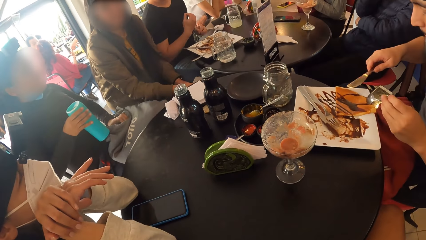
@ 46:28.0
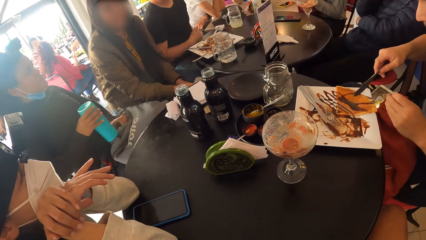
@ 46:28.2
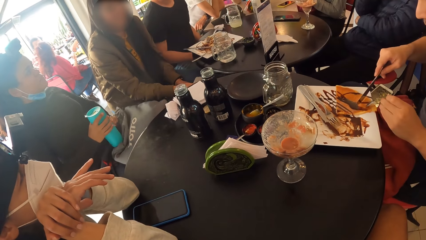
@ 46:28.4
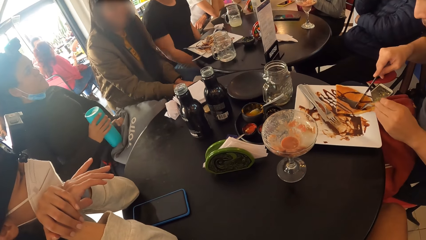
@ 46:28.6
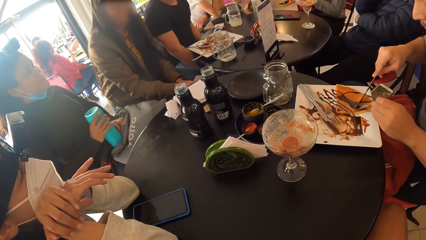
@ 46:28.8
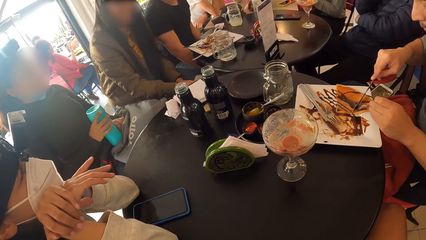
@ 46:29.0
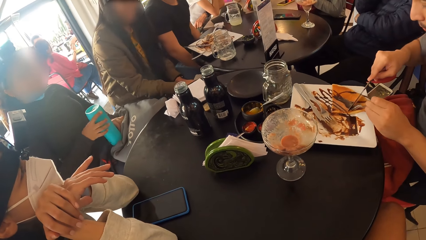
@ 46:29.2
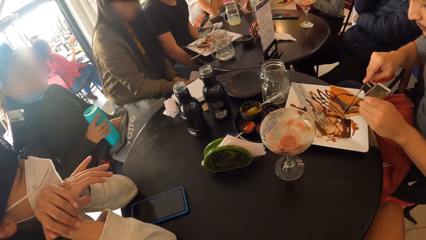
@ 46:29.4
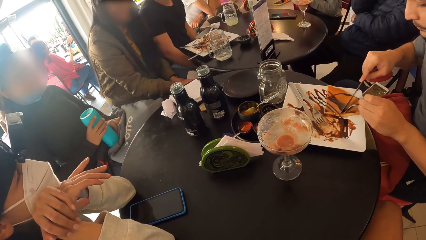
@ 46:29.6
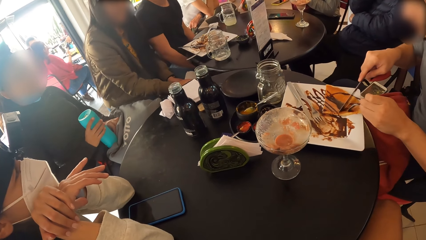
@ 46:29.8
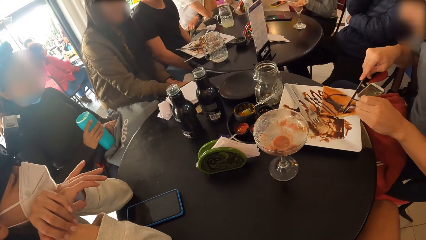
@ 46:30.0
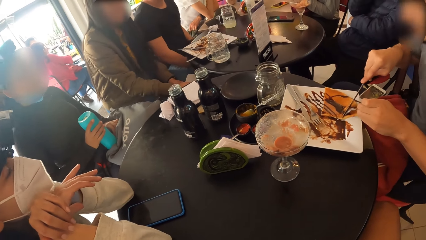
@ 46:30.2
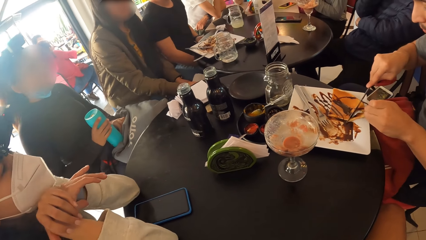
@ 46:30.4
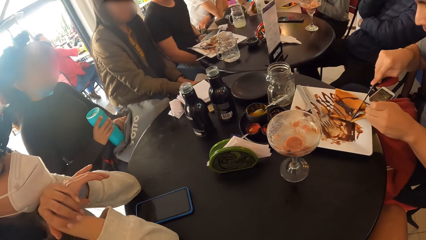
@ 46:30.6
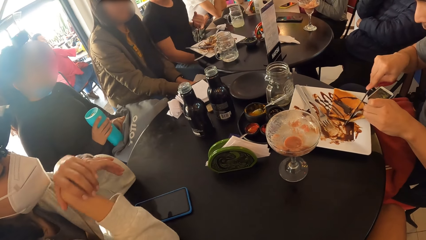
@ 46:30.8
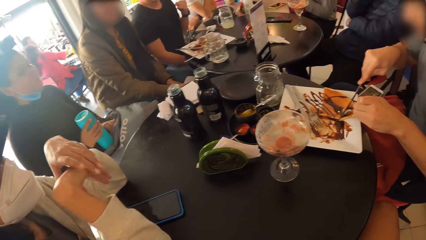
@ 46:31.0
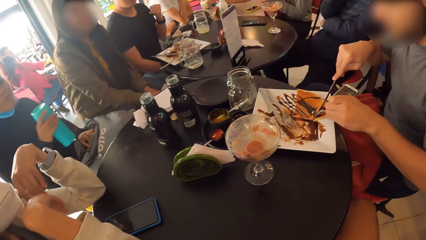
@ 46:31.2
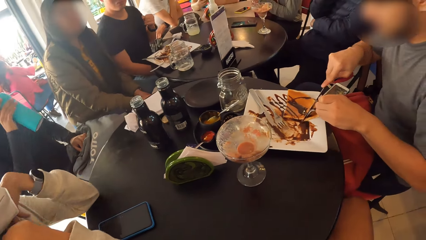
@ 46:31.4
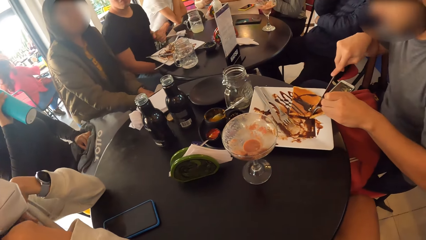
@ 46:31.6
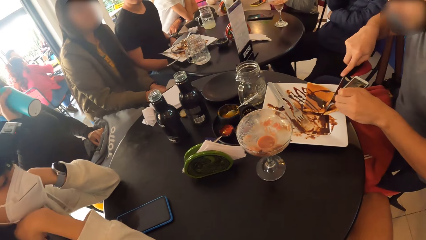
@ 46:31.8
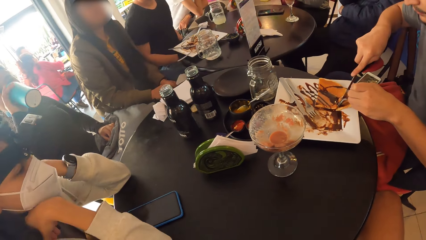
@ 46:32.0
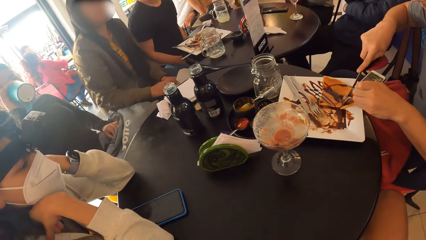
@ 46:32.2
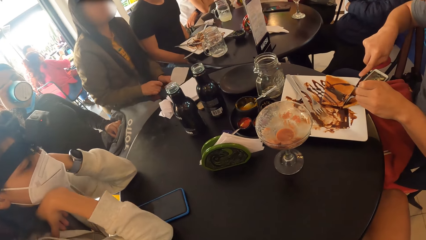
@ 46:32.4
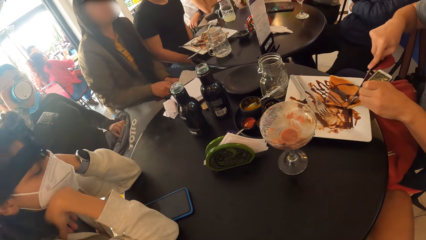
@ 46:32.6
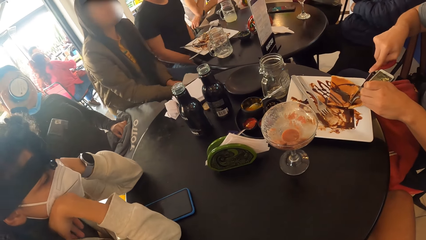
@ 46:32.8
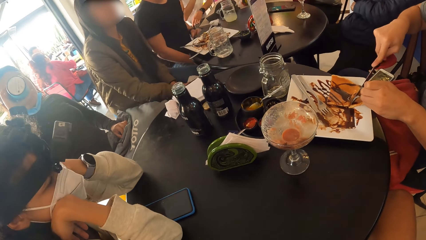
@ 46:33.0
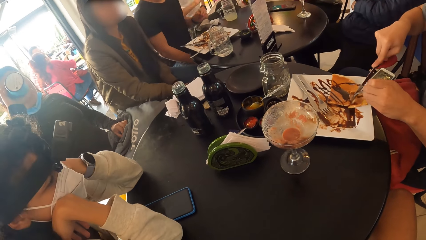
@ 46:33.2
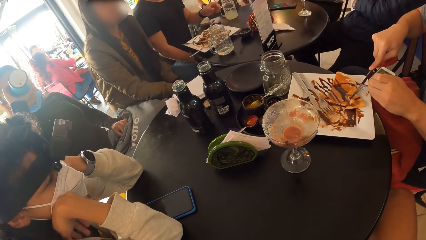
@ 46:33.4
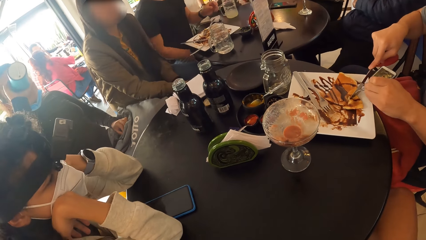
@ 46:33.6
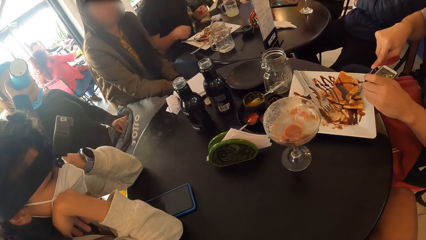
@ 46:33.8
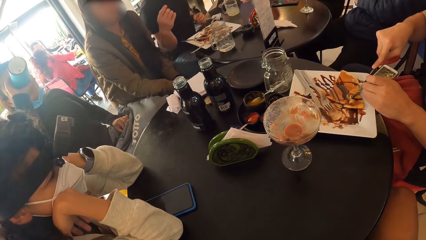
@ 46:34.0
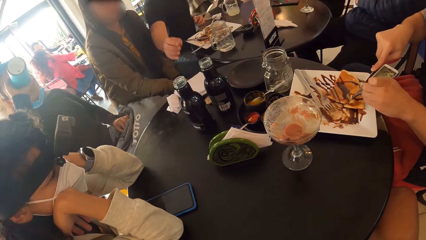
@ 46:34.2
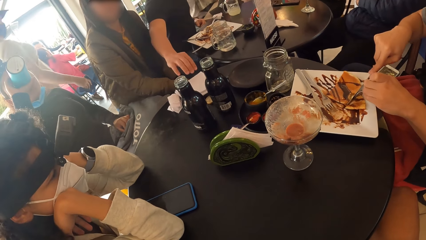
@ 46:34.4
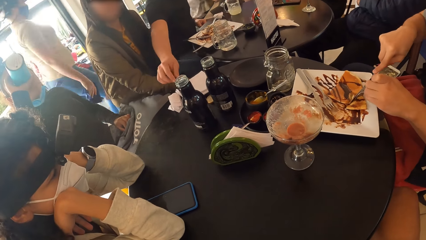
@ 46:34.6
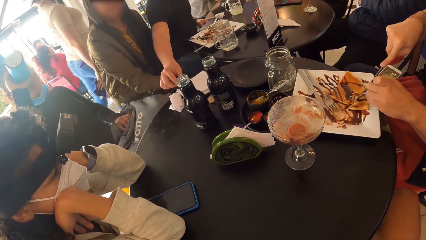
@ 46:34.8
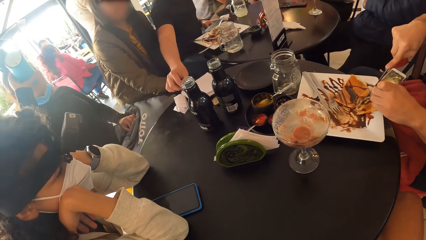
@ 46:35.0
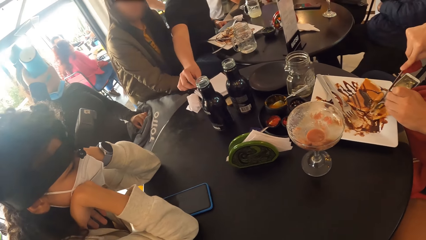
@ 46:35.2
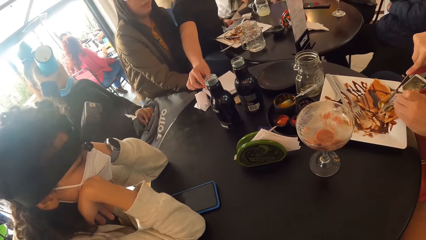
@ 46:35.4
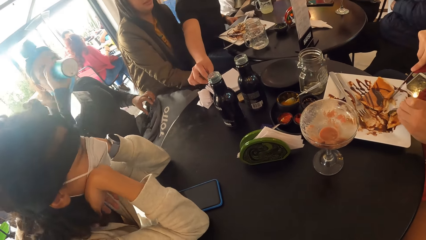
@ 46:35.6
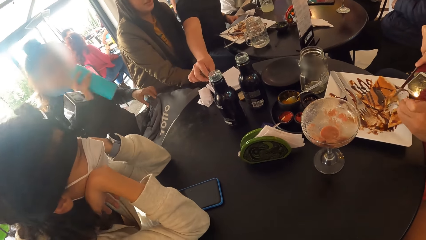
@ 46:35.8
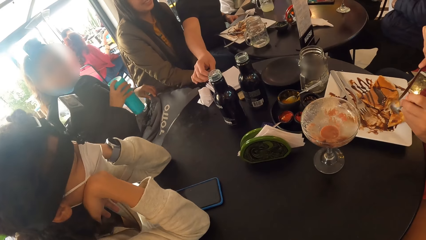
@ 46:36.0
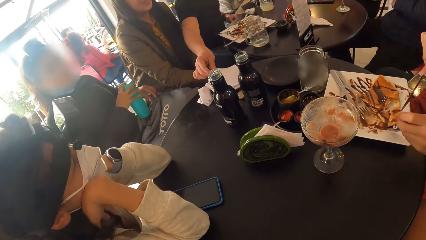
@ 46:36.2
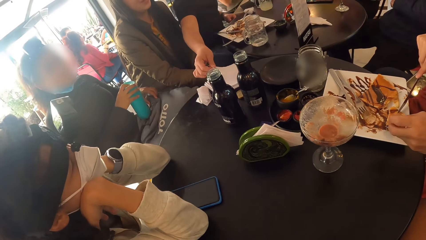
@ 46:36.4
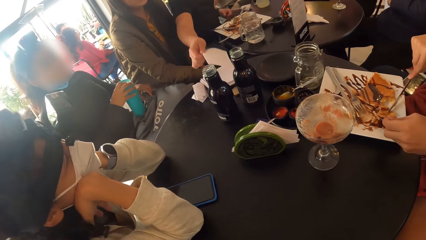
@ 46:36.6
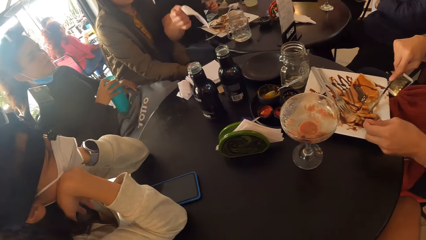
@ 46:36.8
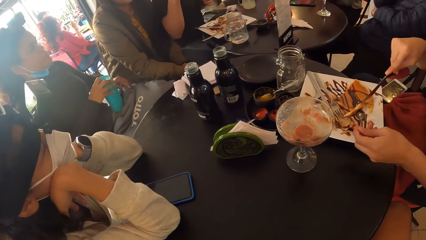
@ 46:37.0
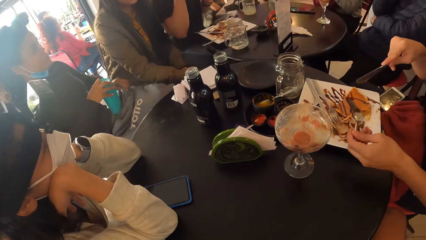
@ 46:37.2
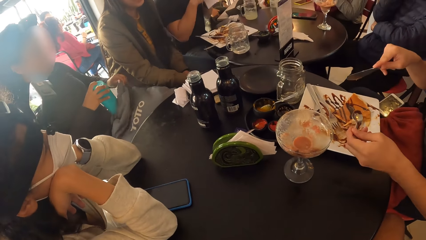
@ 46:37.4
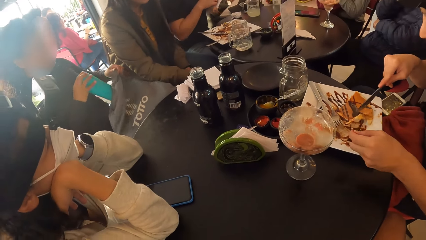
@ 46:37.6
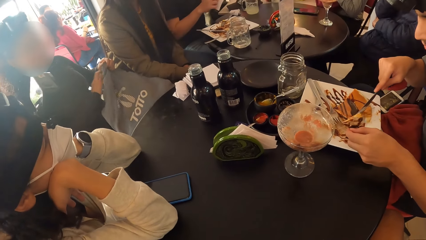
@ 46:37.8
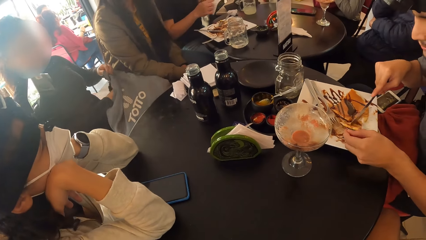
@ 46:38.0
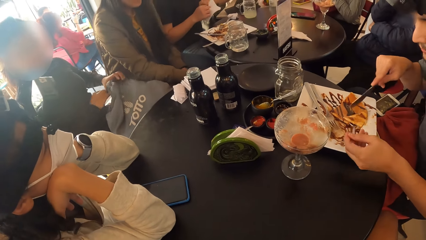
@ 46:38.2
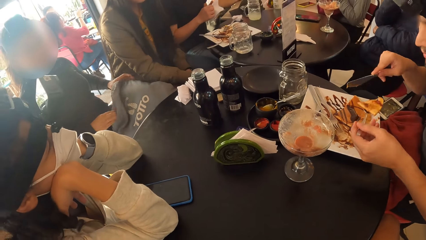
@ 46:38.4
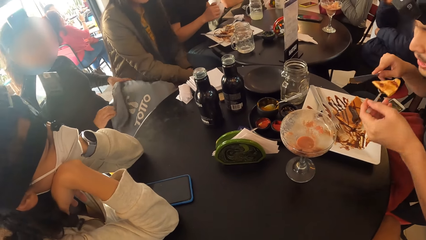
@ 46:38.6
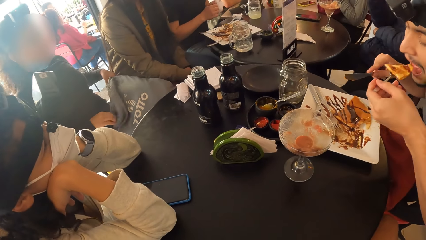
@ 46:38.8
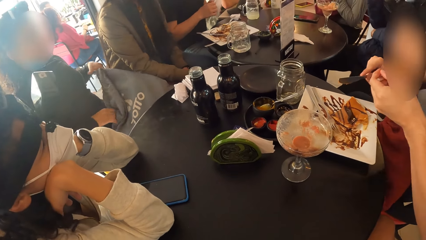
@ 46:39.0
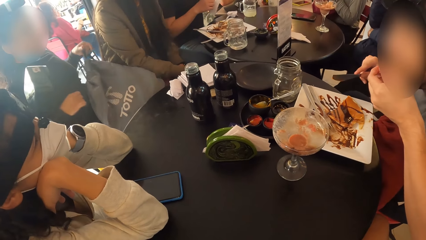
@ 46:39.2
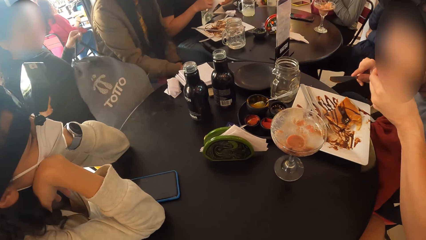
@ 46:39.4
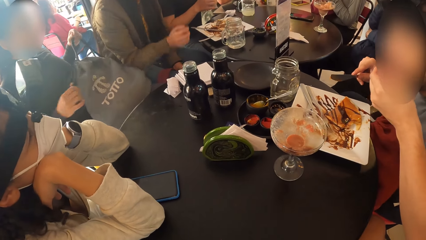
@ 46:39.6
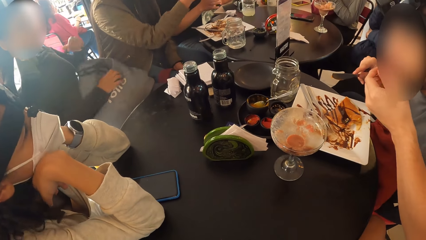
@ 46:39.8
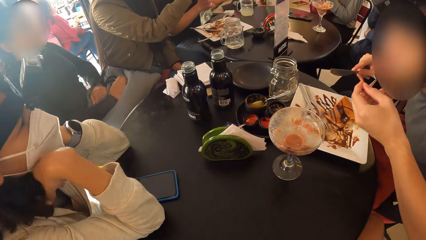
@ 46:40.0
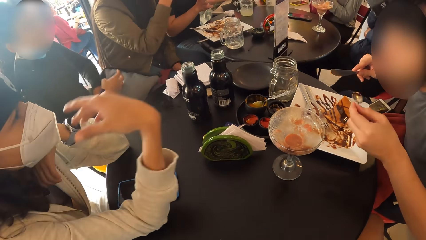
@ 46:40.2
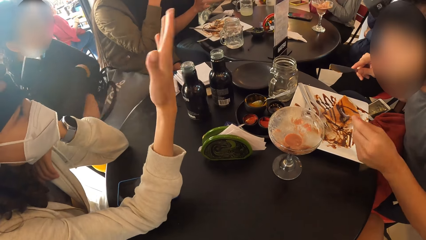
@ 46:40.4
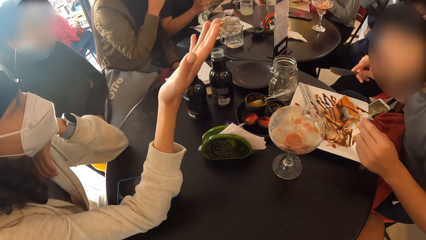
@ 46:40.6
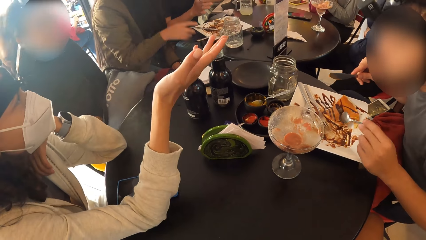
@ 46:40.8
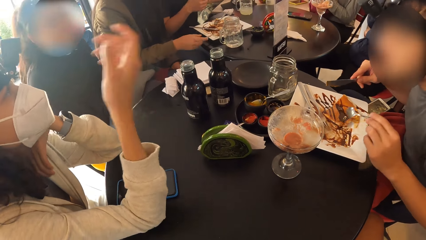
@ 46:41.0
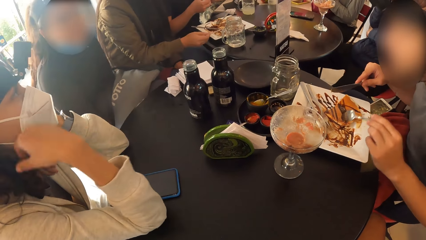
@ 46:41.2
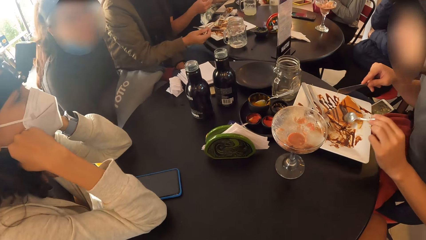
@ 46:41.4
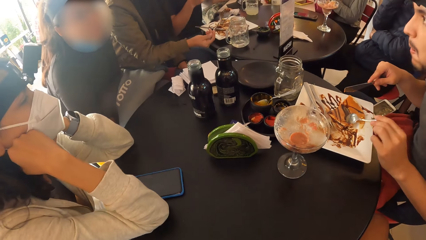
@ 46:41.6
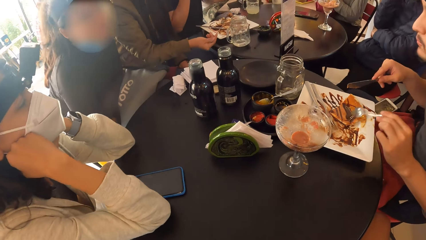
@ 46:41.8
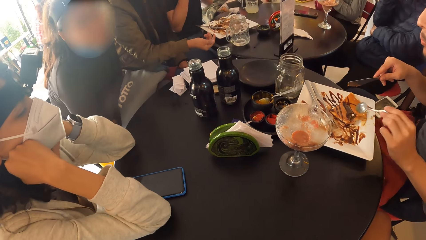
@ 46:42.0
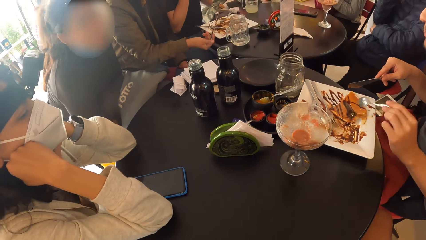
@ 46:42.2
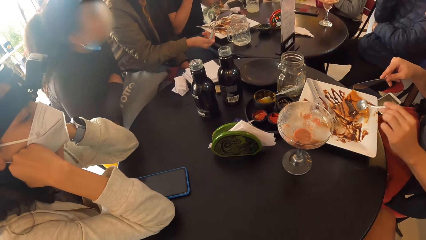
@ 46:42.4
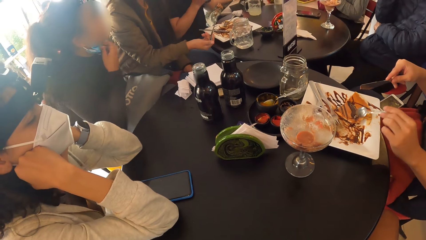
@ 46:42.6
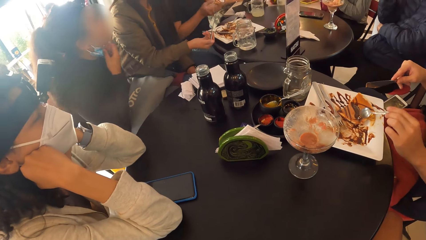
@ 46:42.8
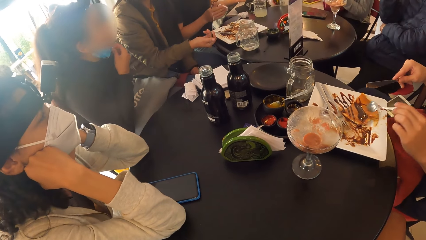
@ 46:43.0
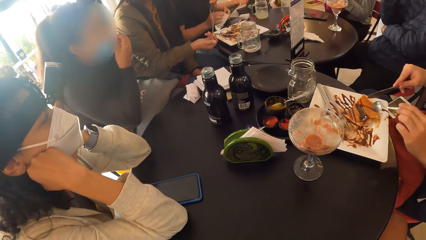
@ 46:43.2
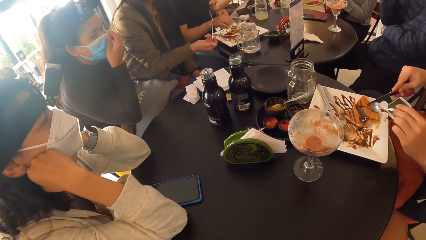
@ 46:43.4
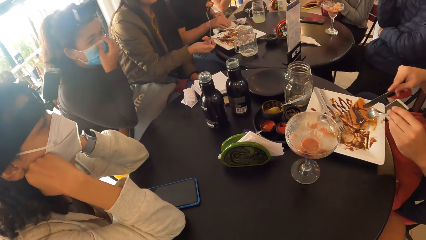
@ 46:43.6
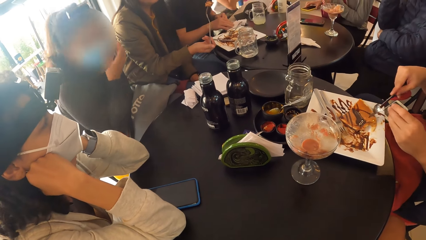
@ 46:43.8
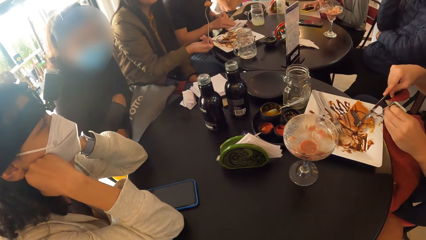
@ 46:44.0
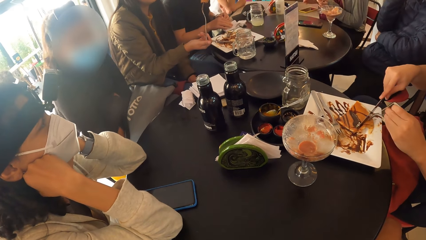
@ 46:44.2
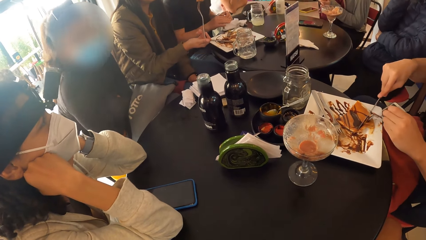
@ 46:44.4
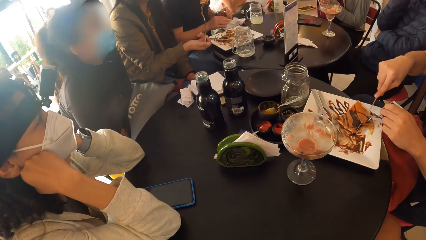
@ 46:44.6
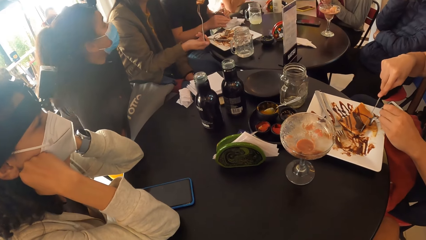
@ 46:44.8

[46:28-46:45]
A man cuts the bread on the plate on the table with the spoon in his left hand and the knife in his right hand. A woman lifts the water bottle in her right hand to her mouth. The woman drinks from the water bottle in her right hand. Another man stretches his hand. The second man takes a piece of folded tissue paper on the table with his right hand. The woman puts the water bottle in her right hand into the drawstring backpack on her lap. The first man puts the spoon with bread in his left hand into his mouth. The woman closes the drawstring backpack on her lap with the drawstrings of the backpack with both hands. The second man lifts his hand and gestures with his hand. Another woman lifts the fork on the plate on the table with her right hand. A lady eats something. The second man drops the tissue paper on the table with his right hand.
